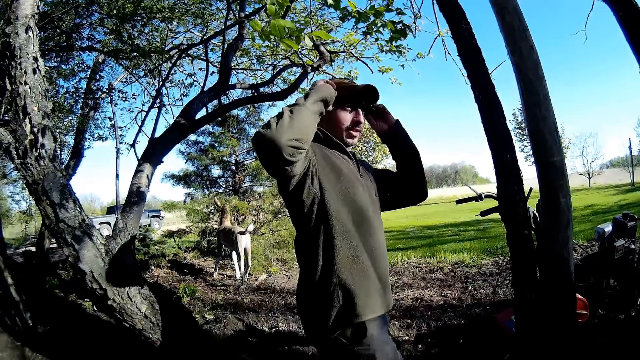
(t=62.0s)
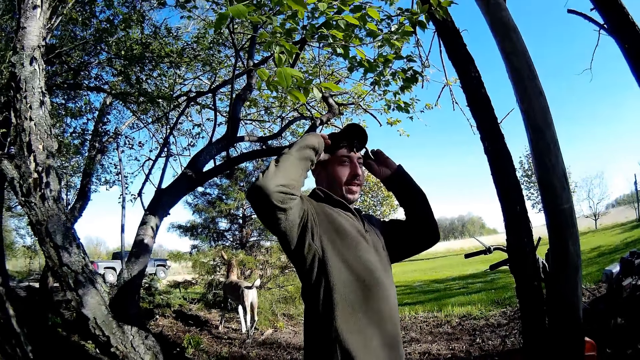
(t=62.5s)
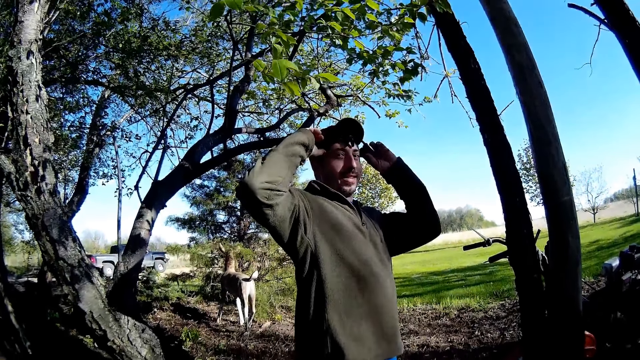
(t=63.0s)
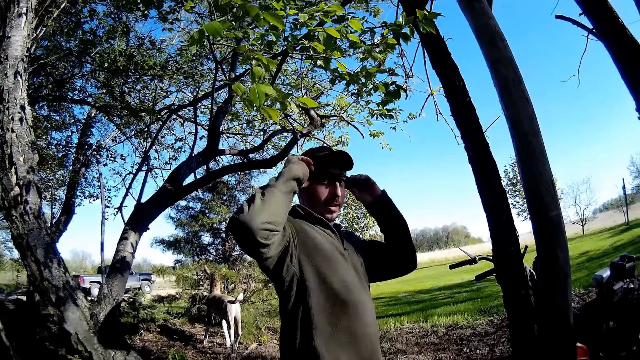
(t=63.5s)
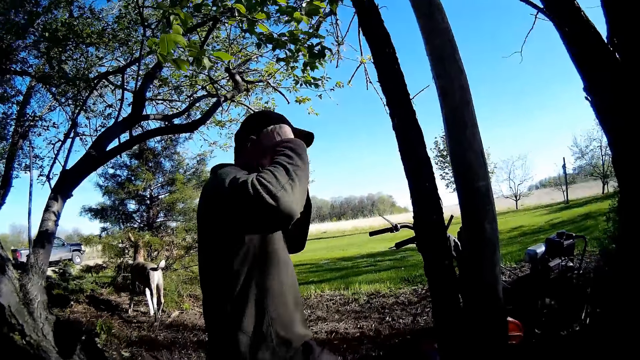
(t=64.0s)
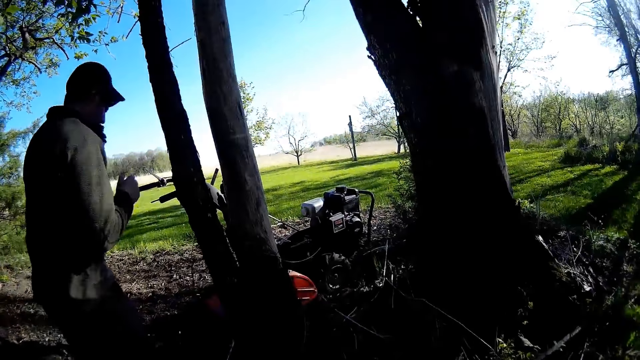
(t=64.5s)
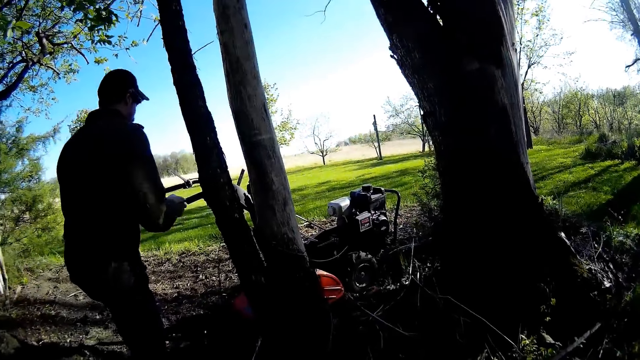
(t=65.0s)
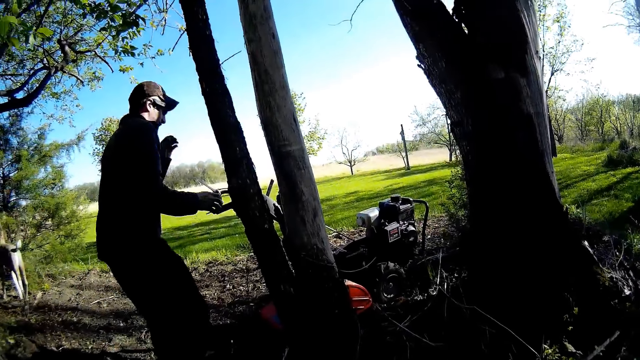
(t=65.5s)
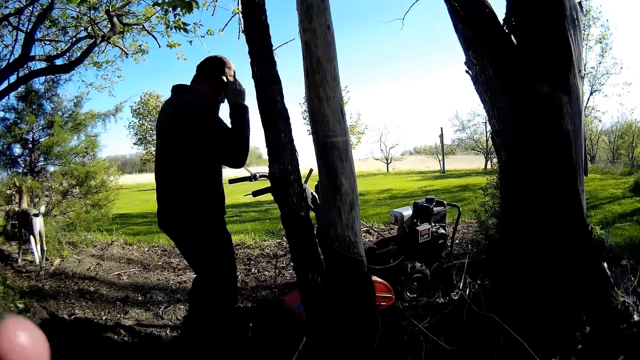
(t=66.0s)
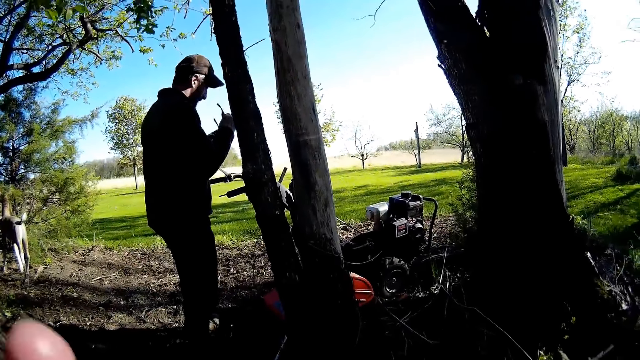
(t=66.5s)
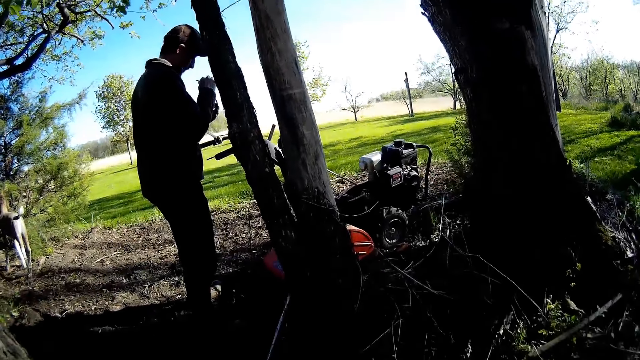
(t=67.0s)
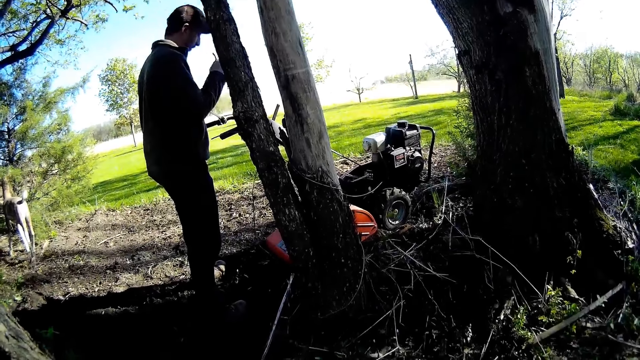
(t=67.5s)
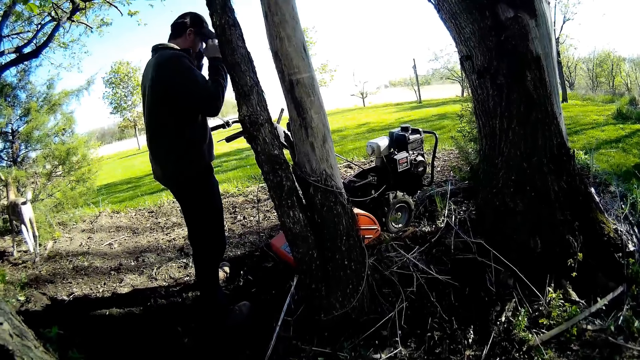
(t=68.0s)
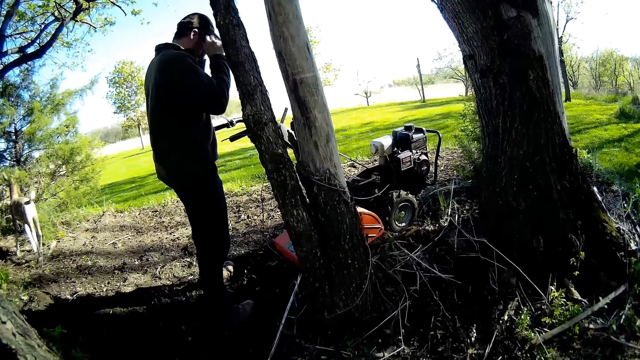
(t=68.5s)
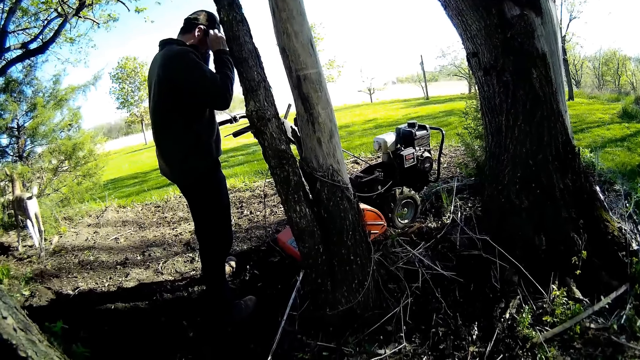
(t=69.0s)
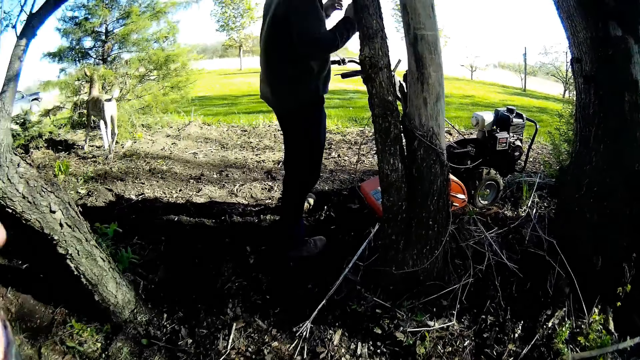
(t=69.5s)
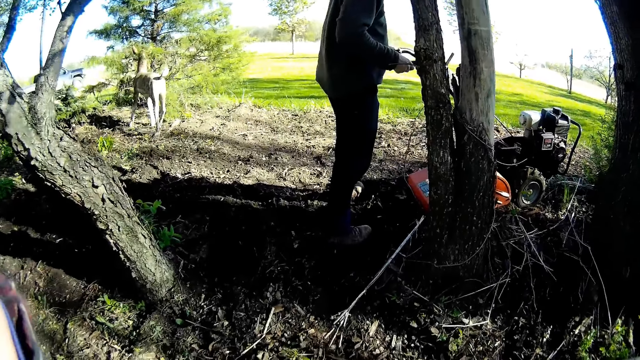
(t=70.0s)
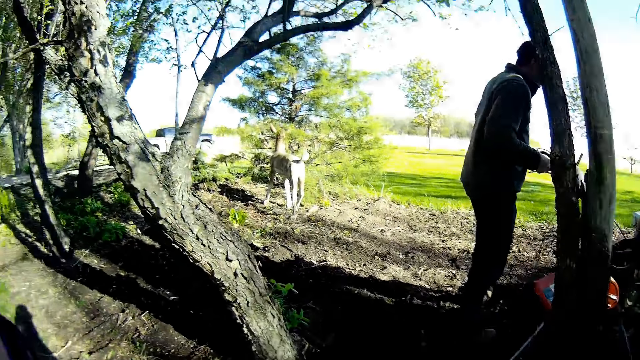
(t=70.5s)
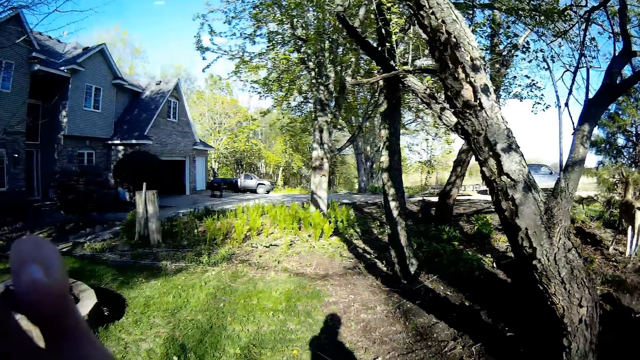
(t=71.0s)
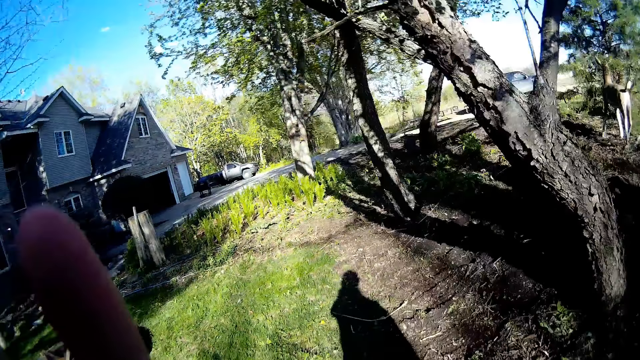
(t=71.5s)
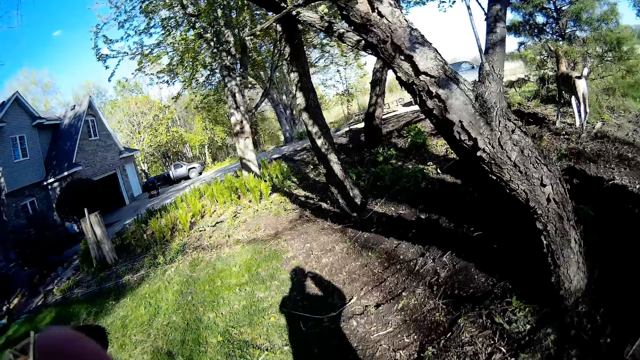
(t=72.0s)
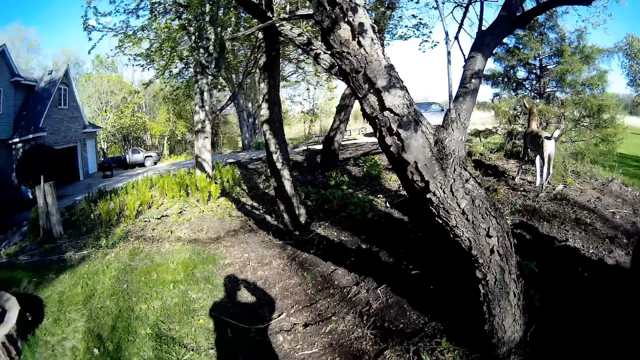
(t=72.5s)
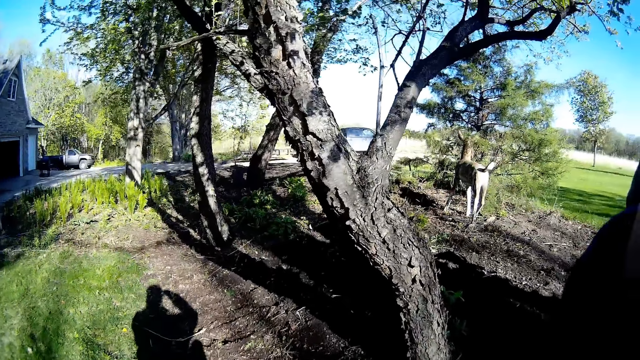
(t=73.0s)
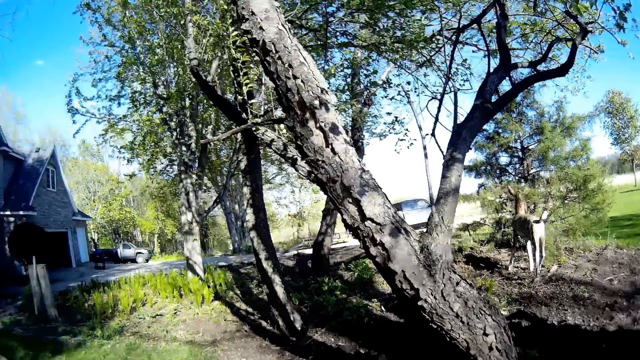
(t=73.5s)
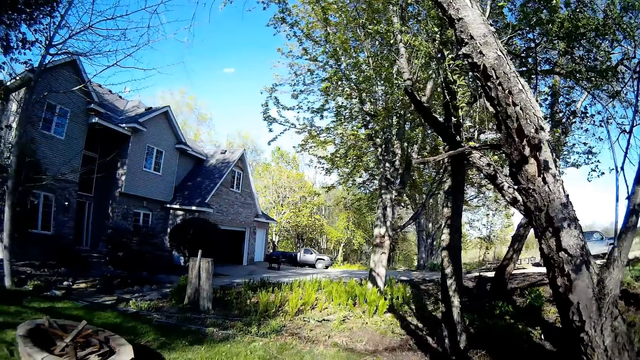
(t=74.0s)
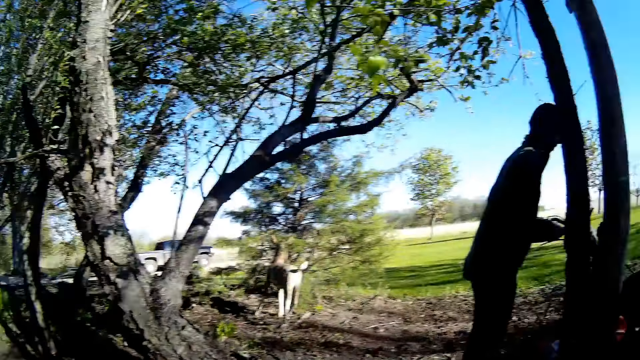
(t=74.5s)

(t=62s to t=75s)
The man talks to the camera wearer. He fiddles with the glasses on his face with his hands and removes the glasses on his face with his hands. The camera wearer moves the hand. The man puts on the pair of glasses with his hands and puts his hands on the mower. The camera wearer adjusts the glasses on her face with her left hand. She moves the camera around.

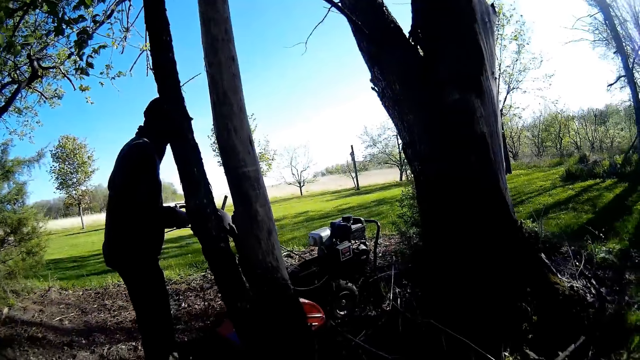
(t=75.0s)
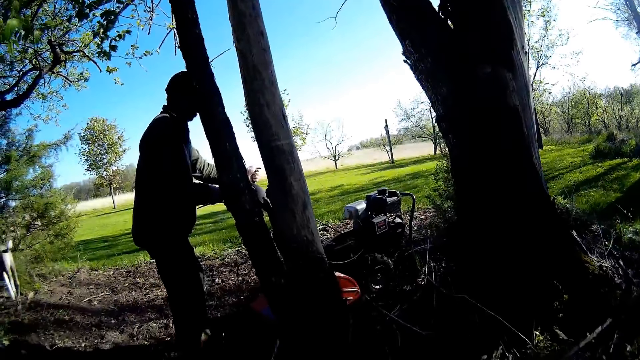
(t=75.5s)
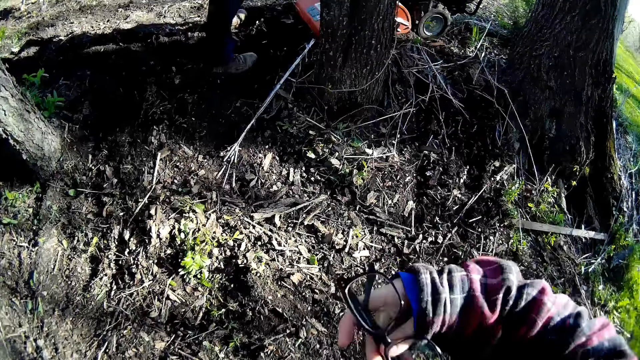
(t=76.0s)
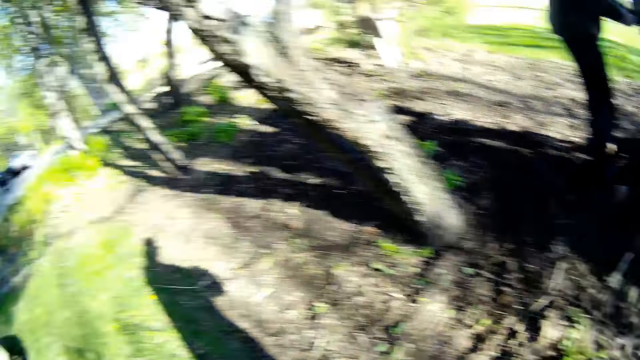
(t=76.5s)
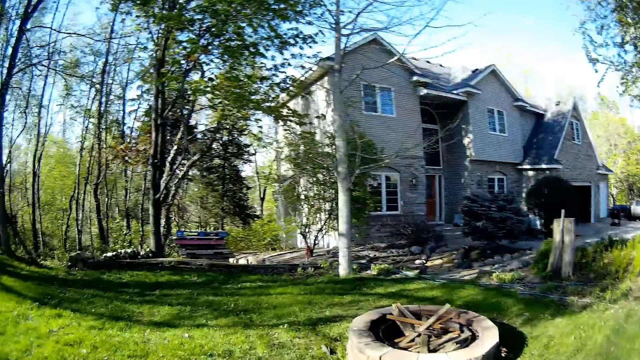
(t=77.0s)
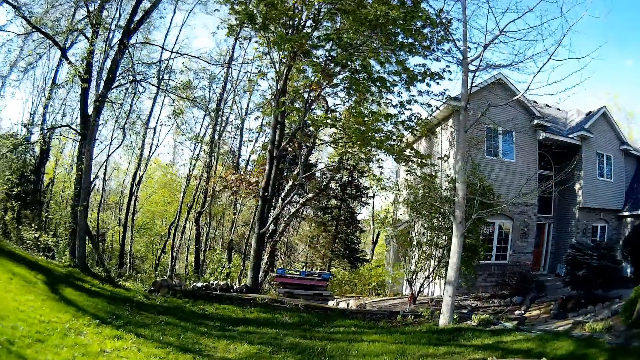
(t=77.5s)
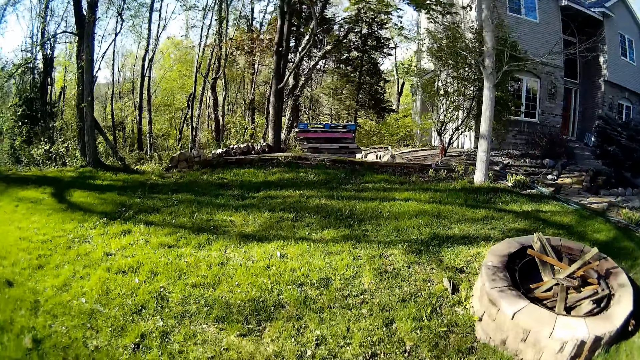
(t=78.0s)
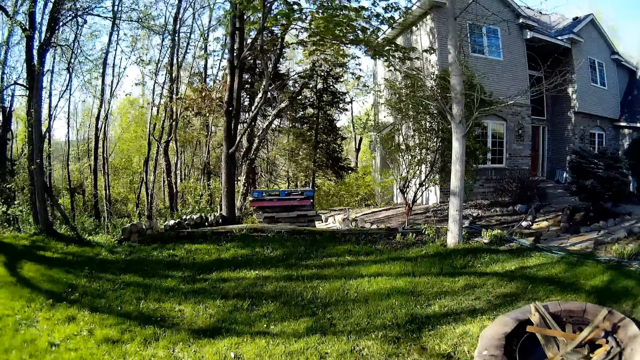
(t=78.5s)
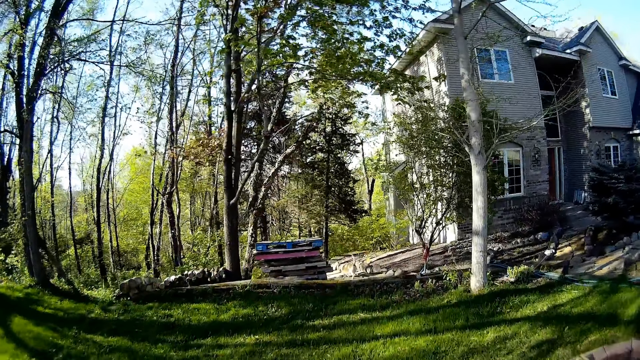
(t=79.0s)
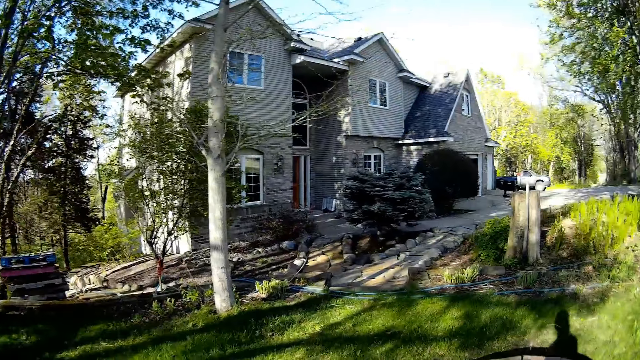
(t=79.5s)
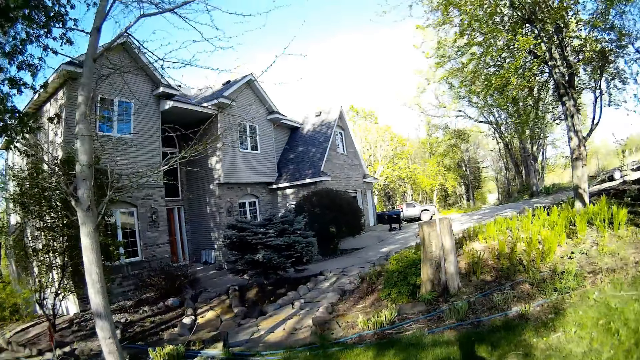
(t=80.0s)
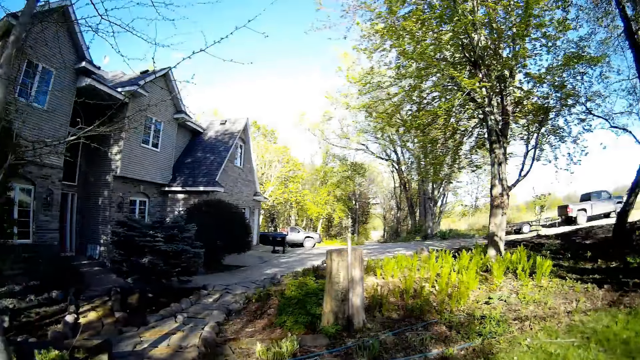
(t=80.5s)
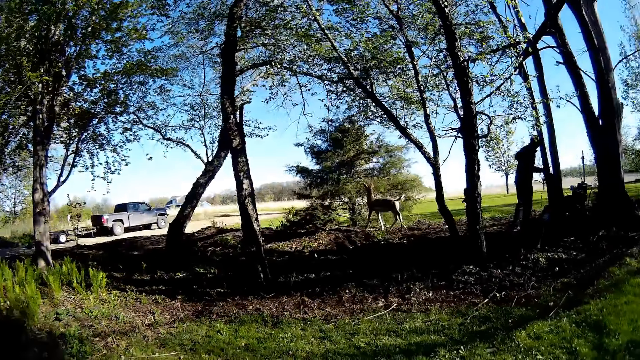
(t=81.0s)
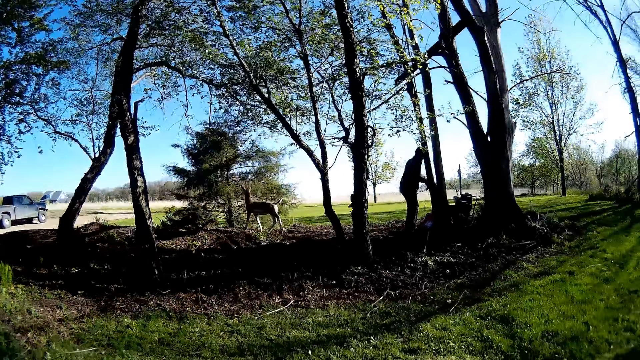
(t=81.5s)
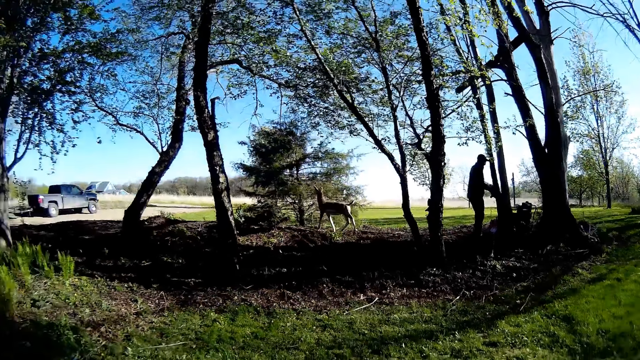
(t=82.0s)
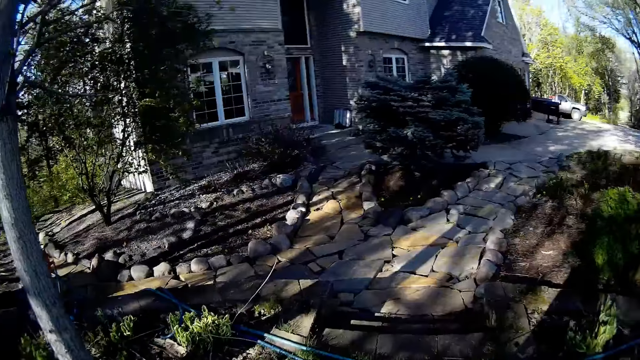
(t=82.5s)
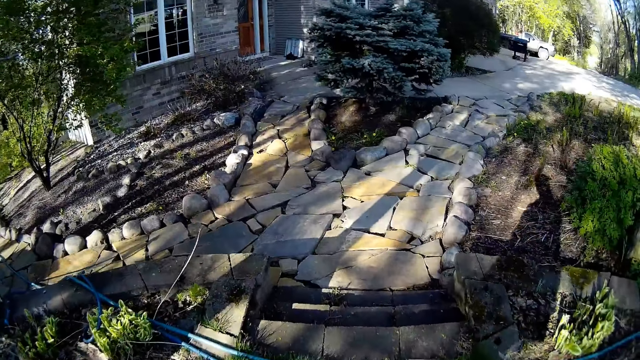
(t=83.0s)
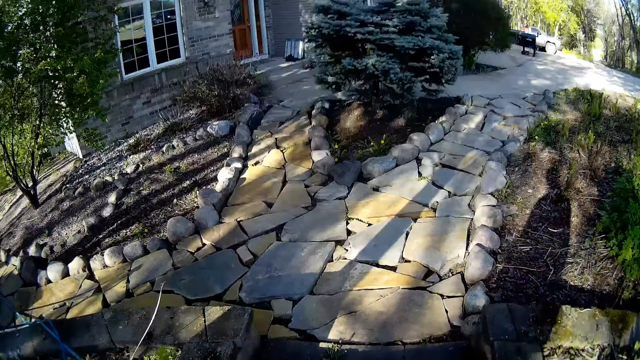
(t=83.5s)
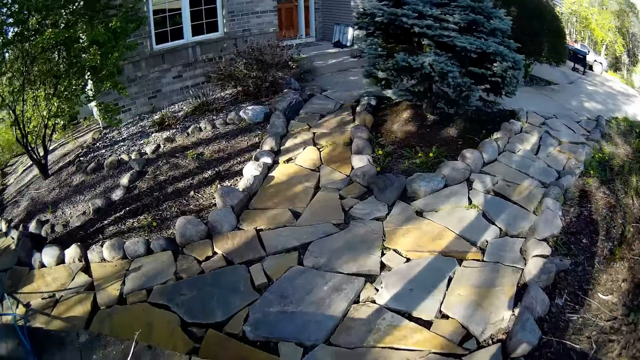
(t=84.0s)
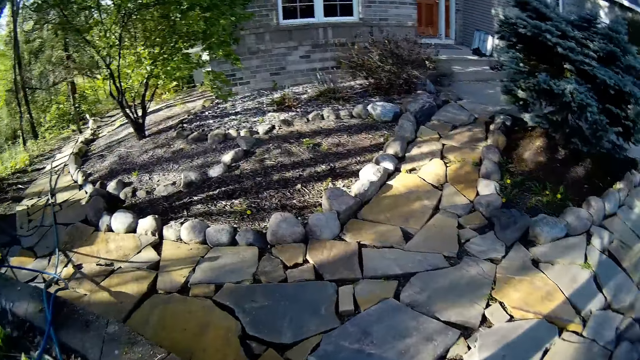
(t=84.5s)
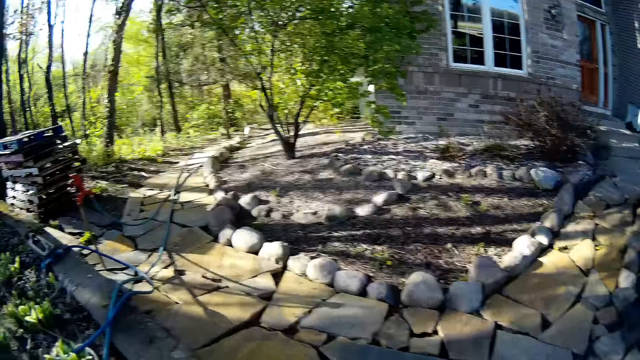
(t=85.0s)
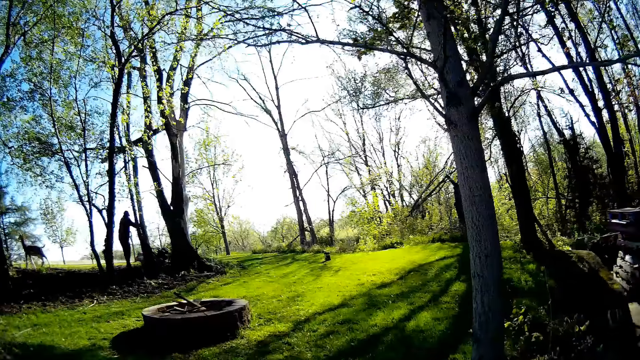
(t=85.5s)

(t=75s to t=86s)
The man operates the lever with his left hand. The camera wearer moves a pair of glasses with her right hand. She picks up the spectacles, walks around the garden, looks around the garden and walks on the pavements.
